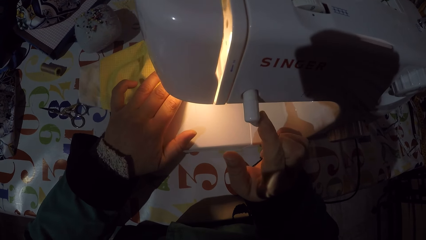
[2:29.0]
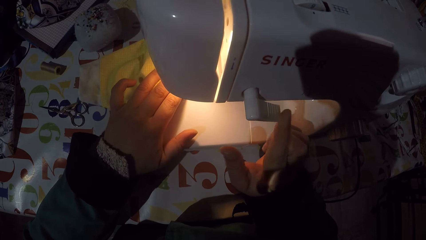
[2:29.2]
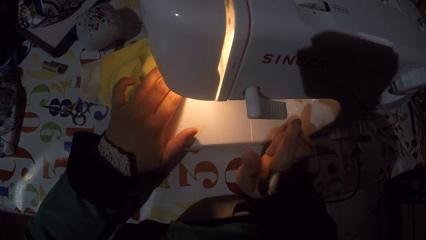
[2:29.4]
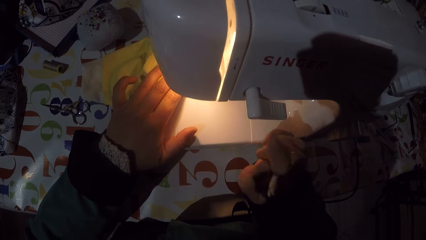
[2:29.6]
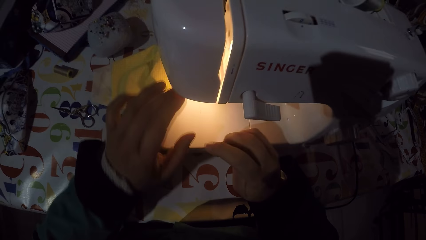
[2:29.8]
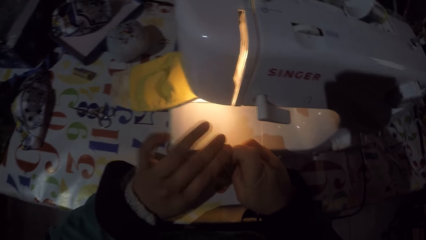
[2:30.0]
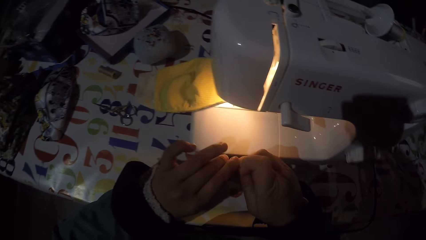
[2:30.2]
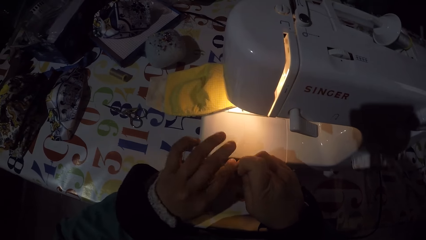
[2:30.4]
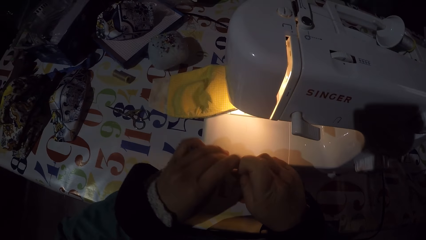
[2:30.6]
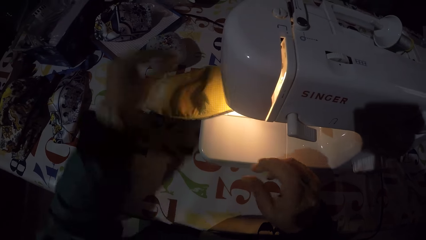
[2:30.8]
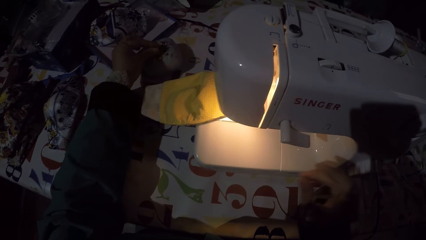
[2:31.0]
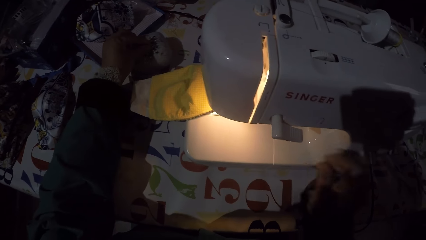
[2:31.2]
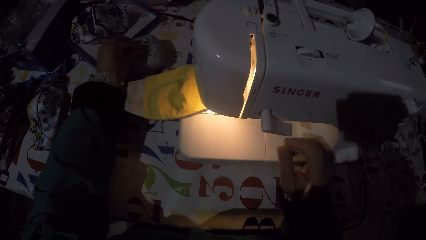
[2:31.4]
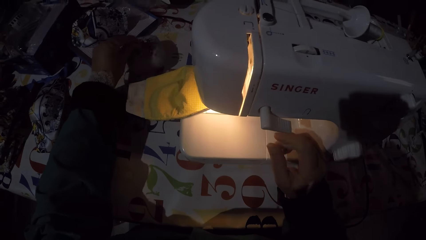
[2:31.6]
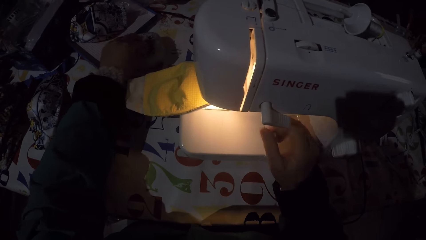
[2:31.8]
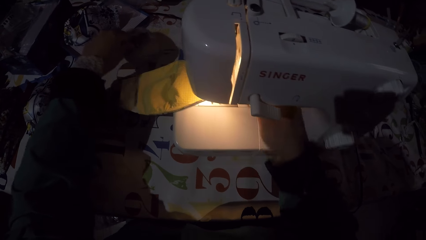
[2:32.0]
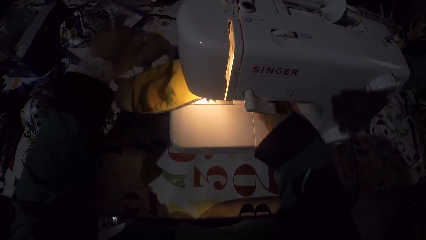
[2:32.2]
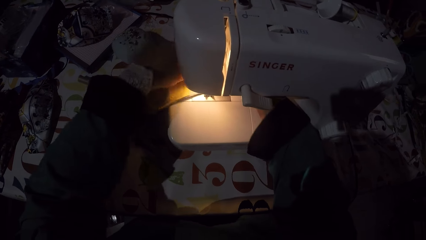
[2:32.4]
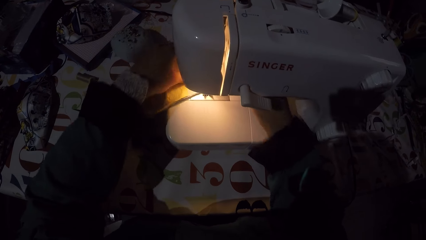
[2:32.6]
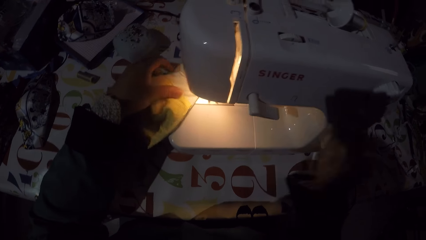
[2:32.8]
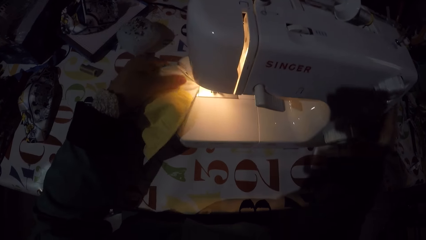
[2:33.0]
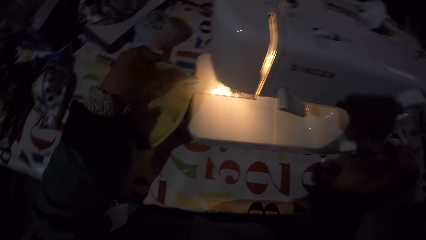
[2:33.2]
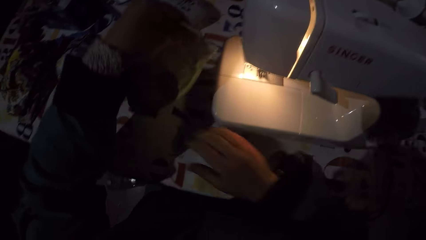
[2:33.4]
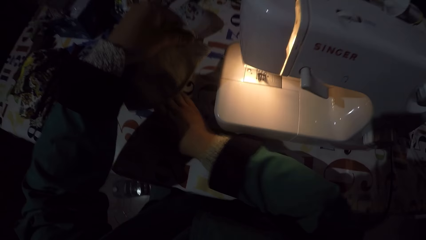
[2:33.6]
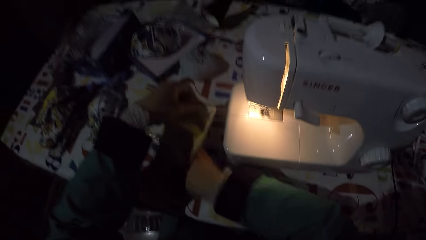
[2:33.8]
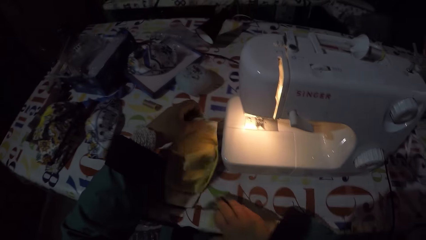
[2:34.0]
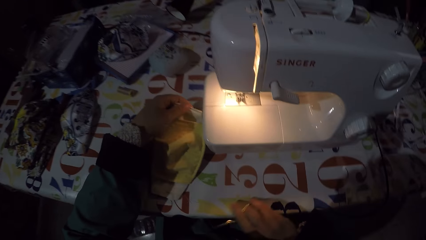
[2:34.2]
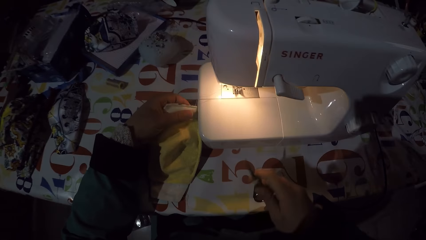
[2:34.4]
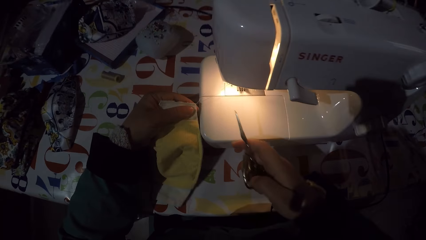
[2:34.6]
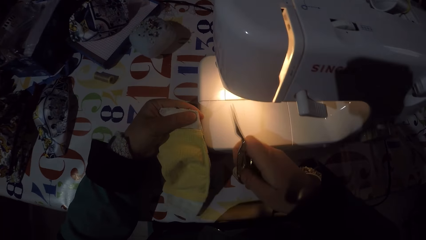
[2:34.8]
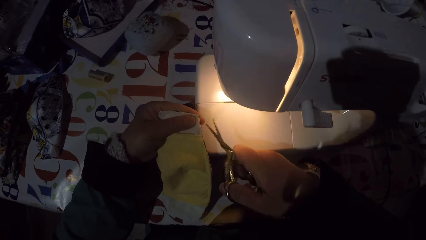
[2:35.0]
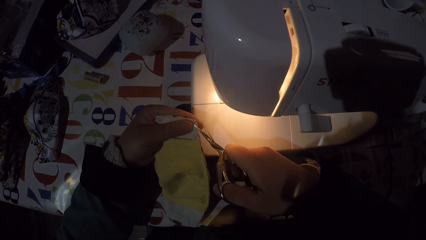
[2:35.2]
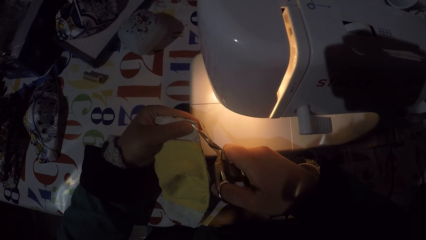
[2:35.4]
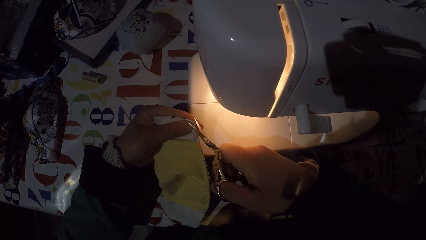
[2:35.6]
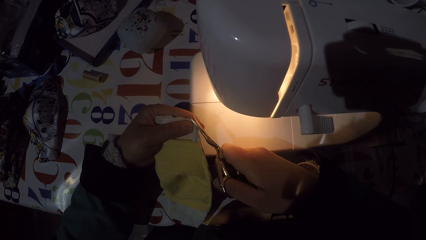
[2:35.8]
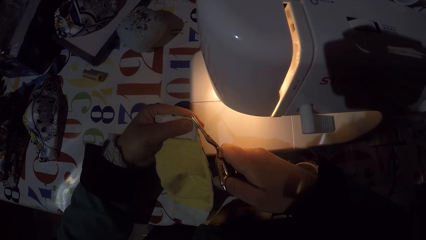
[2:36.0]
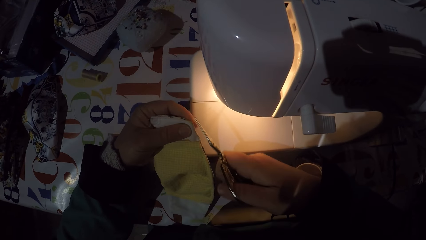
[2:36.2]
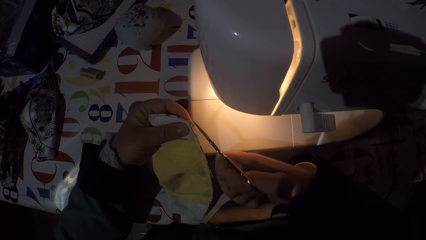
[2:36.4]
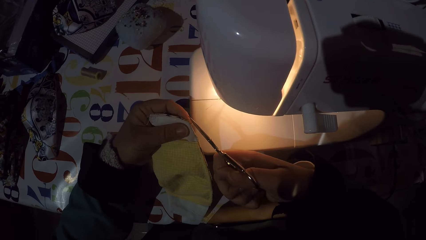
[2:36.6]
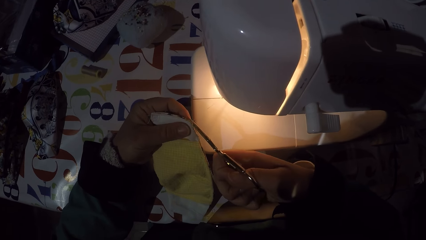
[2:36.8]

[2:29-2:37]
The camera wearer turns off the sewing machine. They pierce a pin into the sponge. They take out a mask or piece of cloth from the sewing machine. They adjust the hand wheel. They hold the piece of cloth, take a pair of scissors from the table. They cut threads from the piece of cloth with the scissors.

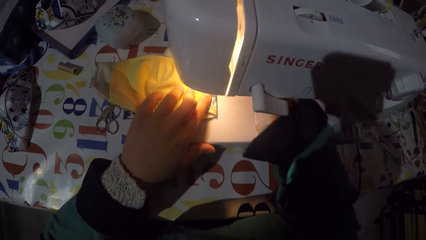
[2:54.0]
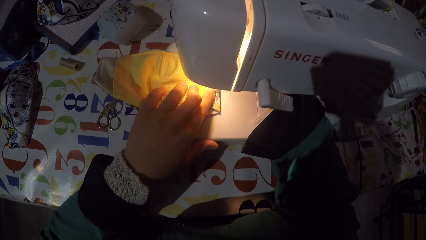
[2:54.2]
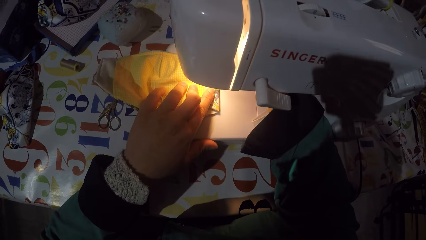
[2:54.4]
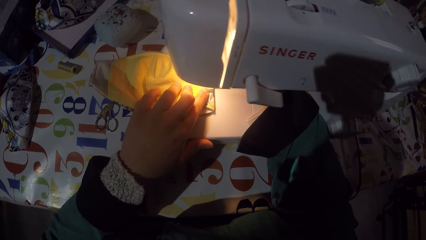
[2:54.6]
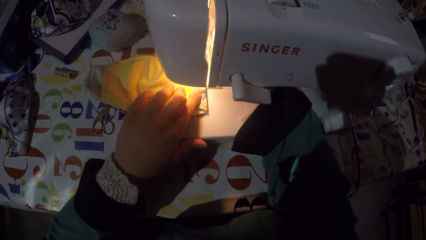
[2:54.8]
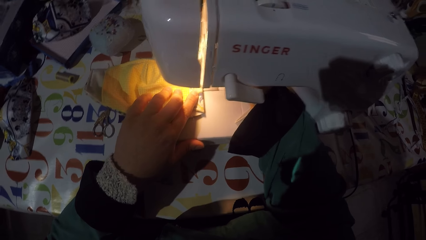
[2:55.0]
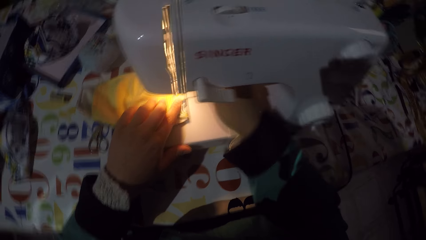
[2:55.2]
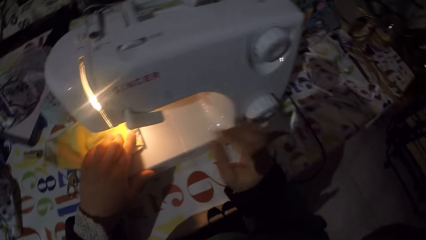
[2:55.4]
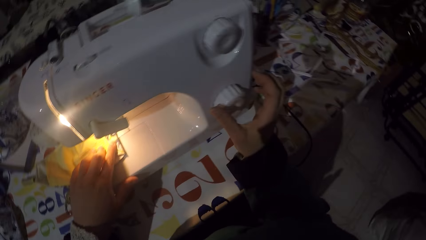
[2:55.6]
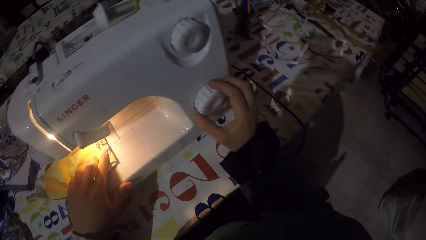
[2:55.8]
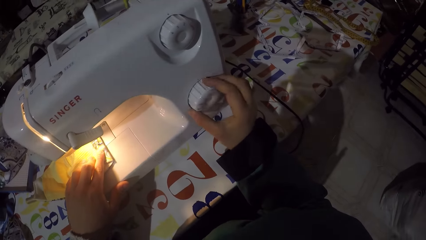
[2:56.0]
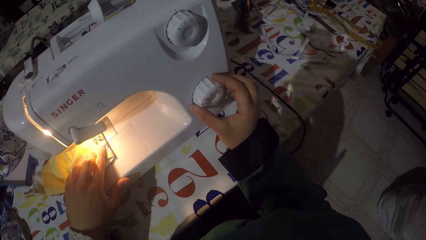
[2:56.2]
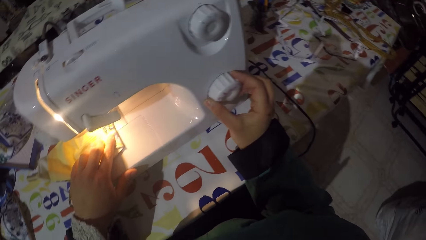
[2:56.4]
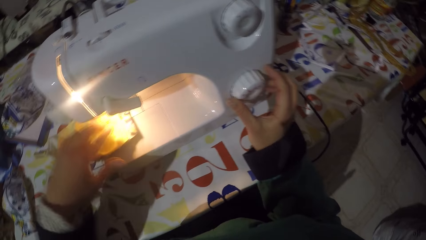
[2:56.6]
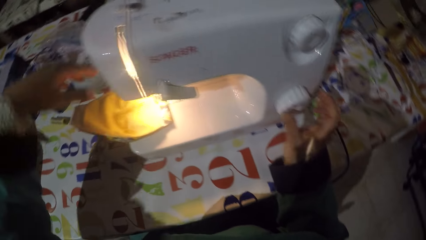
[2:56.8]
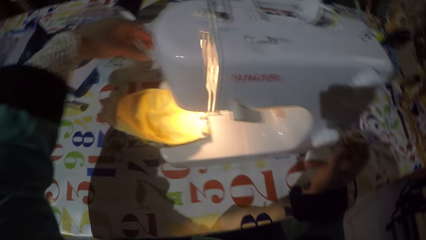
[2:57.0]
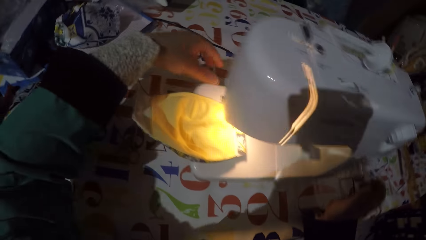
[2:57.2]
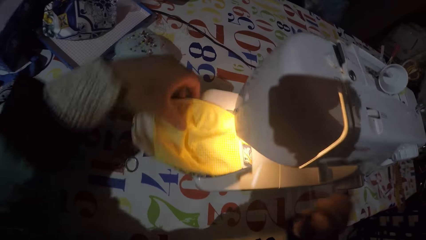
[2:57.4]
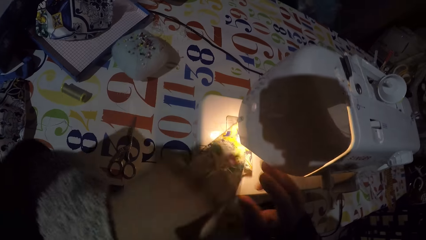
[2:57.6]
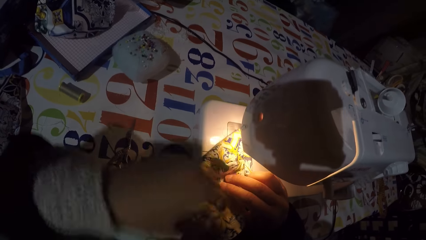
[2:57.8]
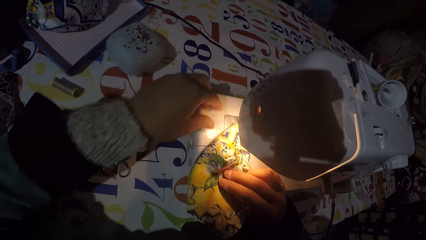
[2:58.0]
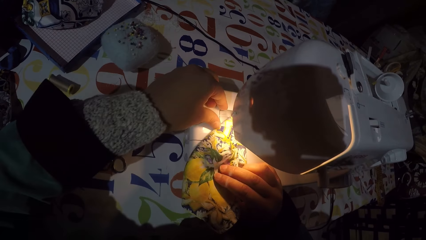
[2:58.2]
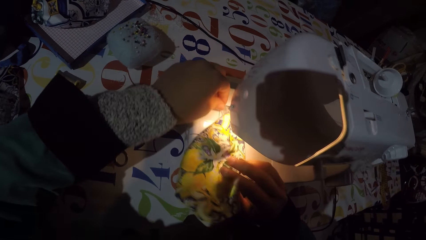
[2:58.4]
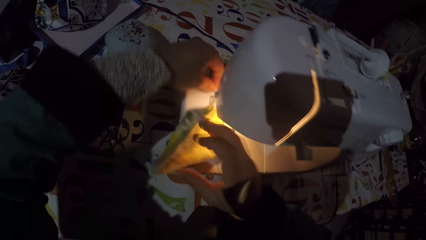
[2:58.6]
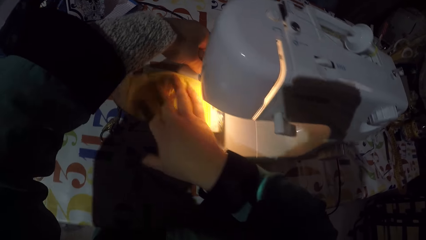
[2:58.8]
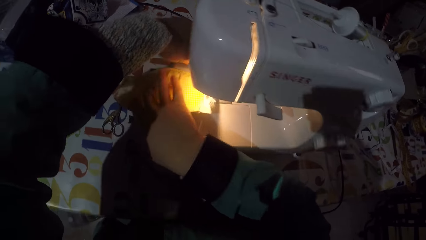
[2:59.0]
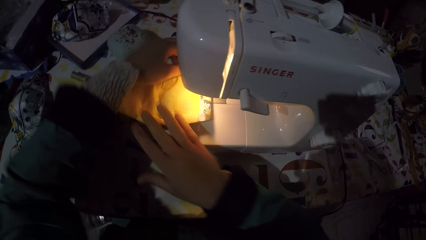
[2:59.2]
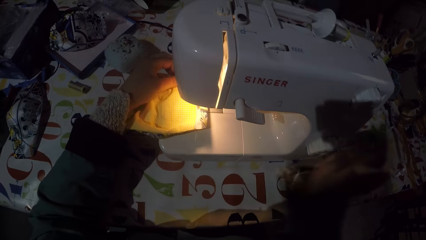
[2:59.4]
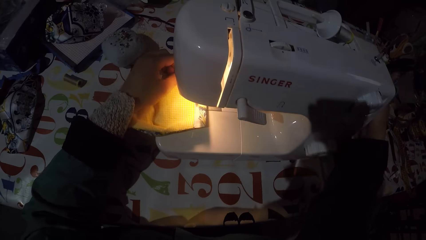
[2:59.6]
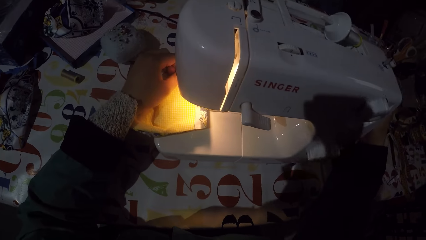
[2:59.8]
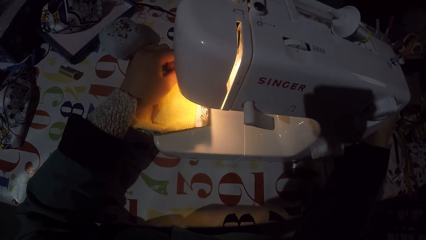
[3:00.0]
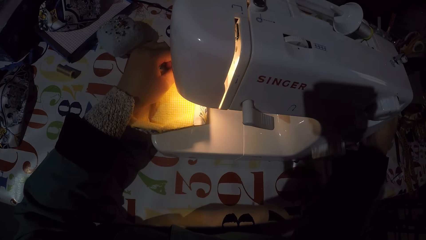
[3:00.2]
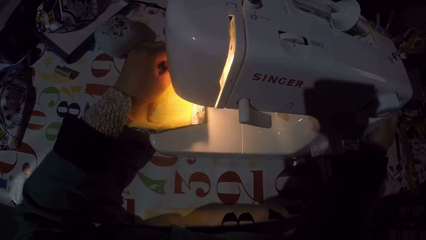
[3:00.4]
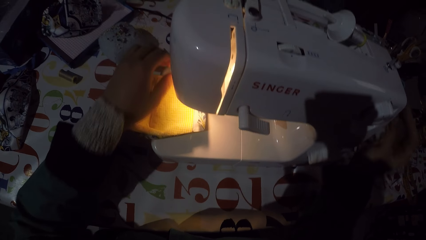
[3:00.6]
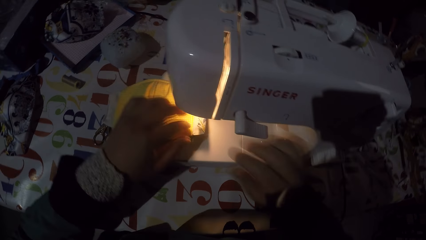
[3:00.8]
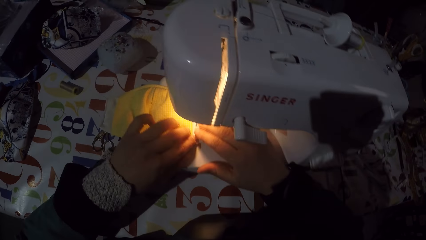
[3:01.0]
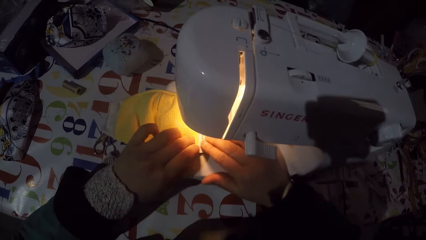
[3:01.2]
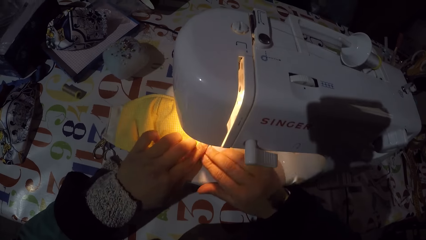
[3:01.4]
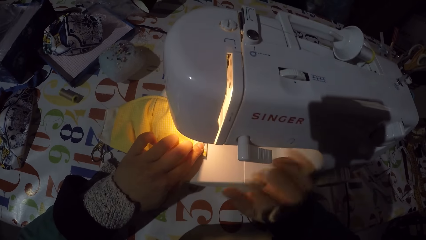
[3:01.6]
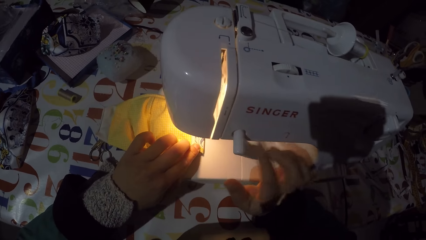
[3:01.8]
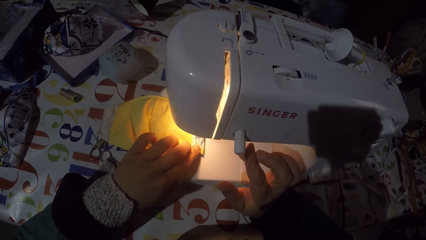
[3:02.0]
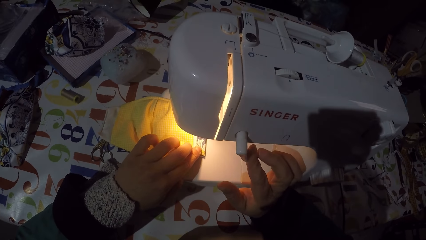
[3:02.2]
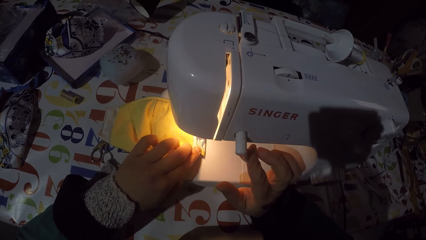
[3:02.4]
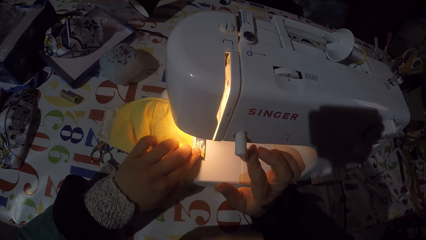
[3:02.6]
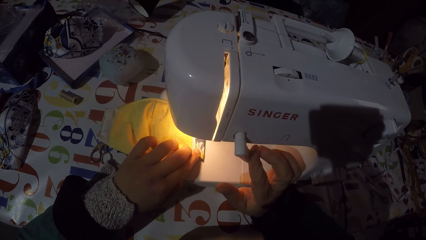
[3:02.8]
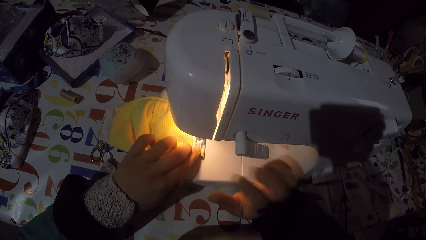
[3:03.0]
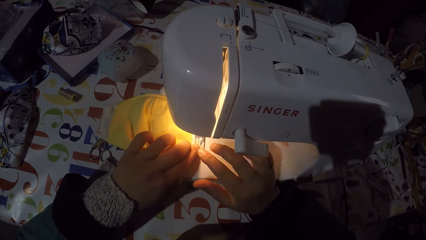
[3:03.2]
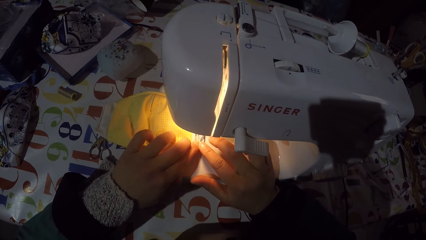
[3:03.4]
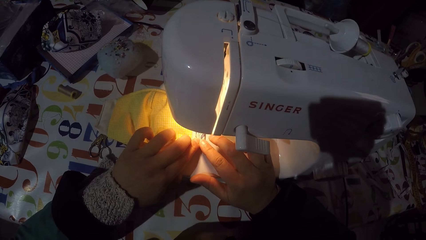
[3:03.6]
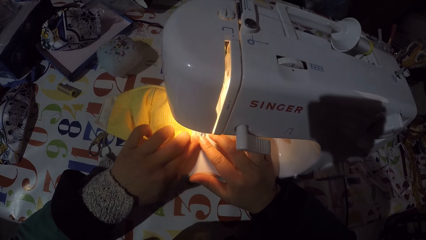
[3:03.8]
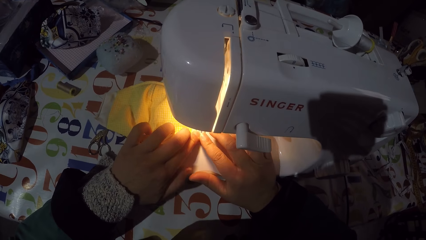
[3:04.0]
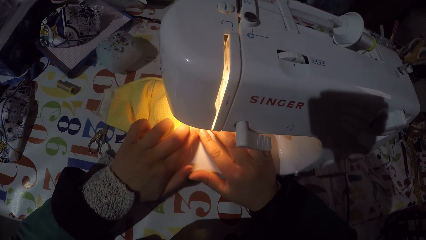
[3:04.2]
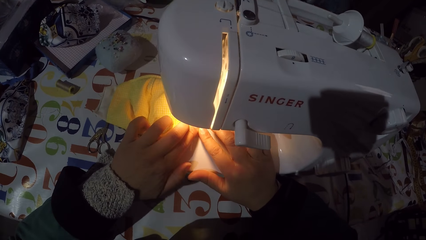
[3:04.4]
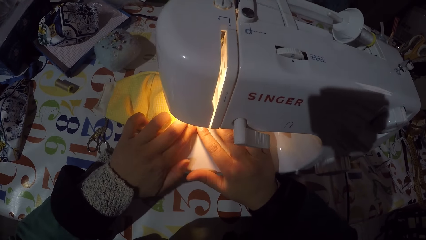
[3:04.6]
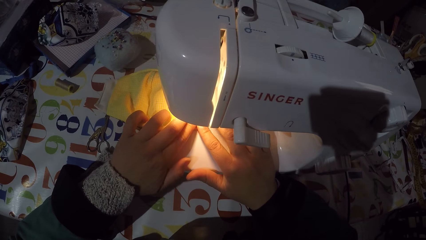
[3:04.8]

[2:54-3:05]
The camera wearer aligns a piece of cloth or mask on the sewing machine. They adjust the stitch selector of the sewing machine. They fold the mask, unfold the mask. They adjust the hand wheel. They fold the mask. They turn on the sewing machine. They sew the mask with the sewing machine.
